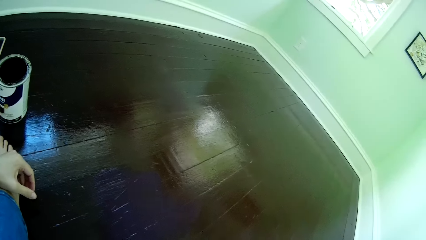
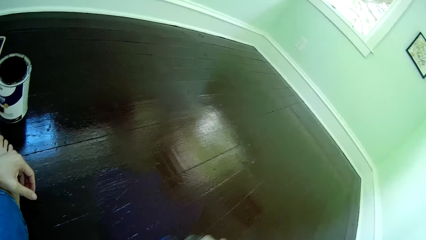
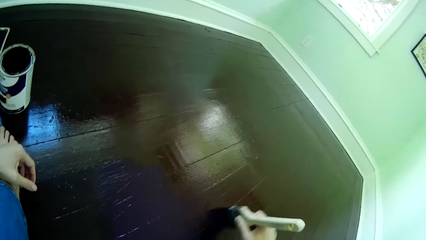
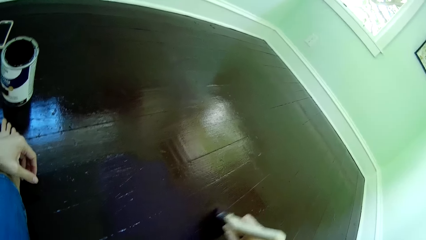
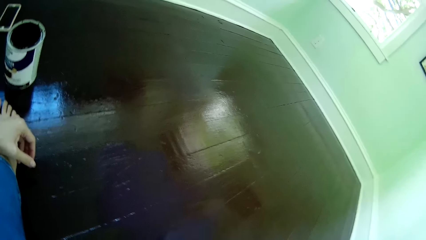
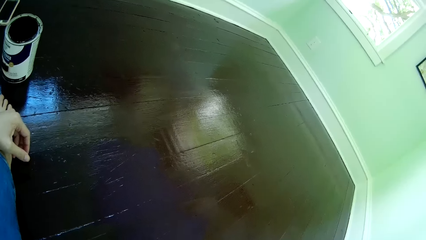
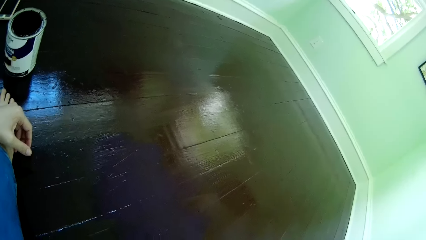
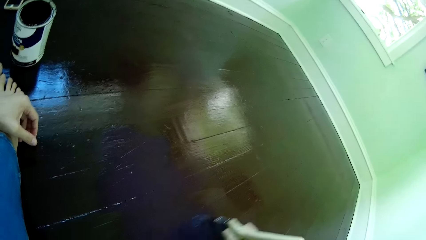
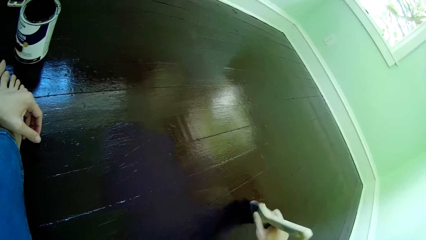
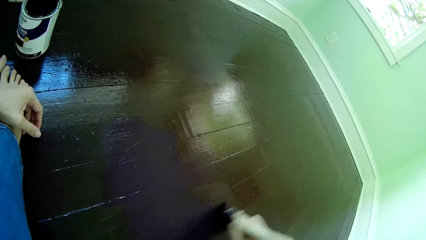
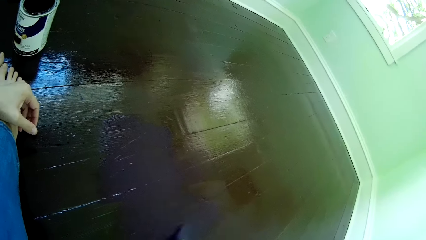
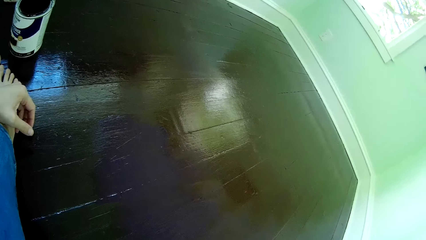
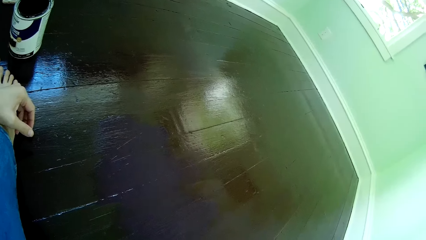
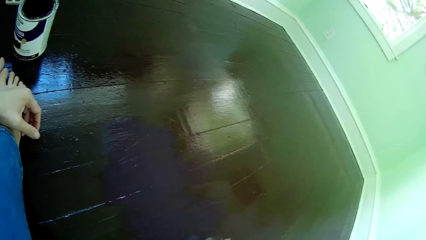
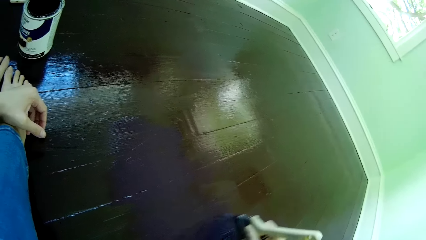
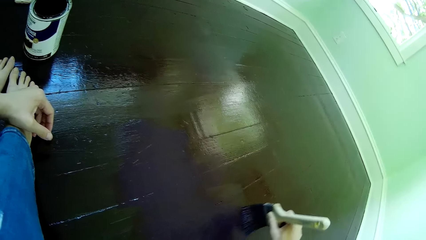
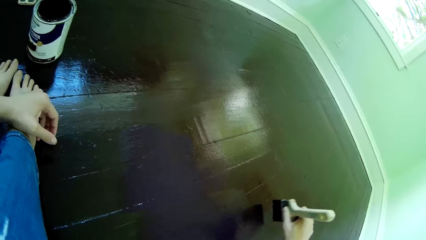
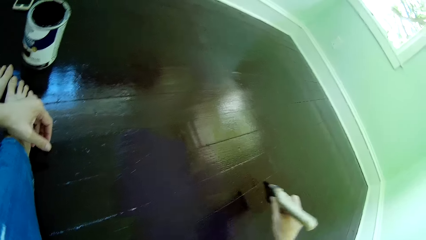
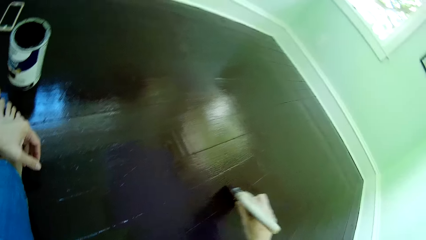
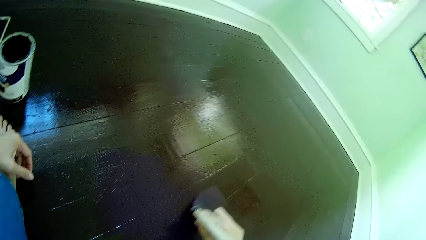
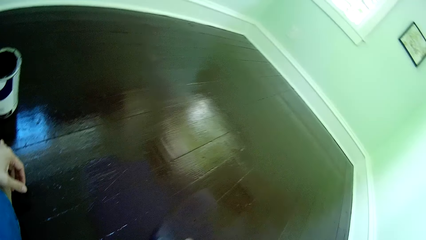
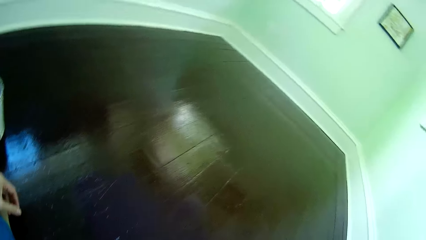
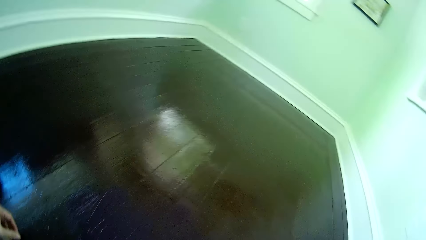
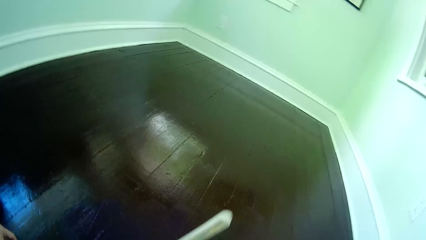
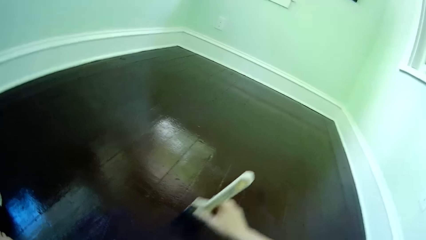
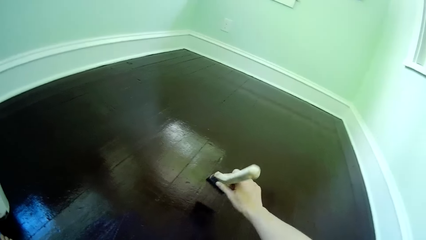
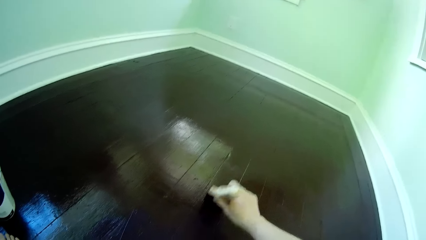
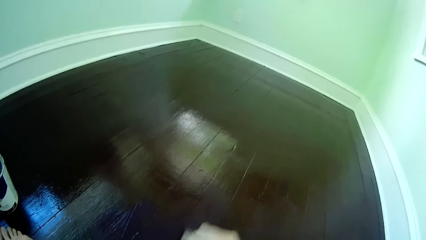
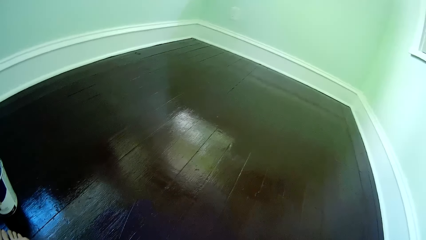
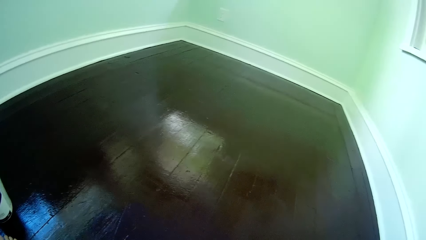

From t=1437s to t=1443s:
The camera wearer places her left hand on her legs.

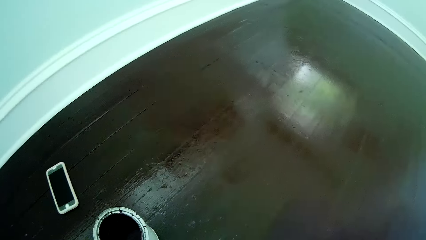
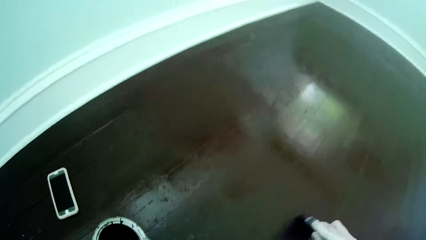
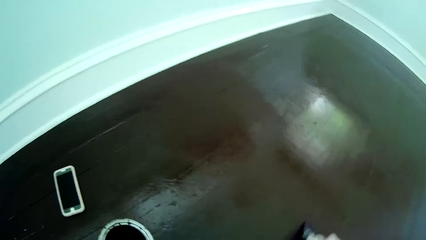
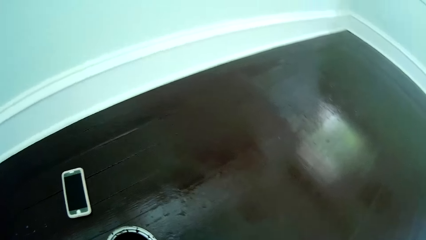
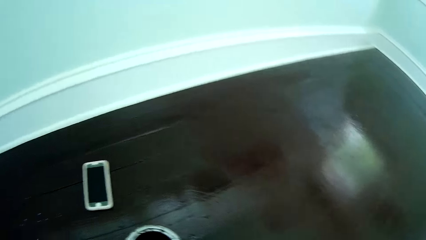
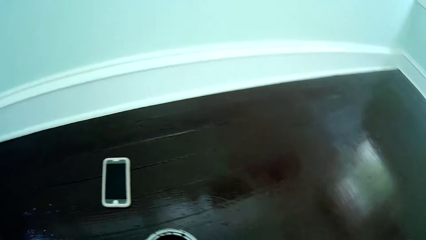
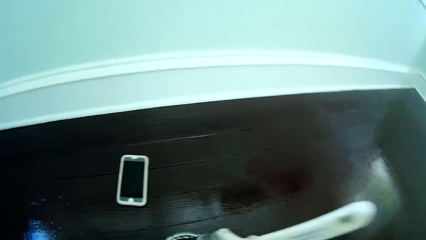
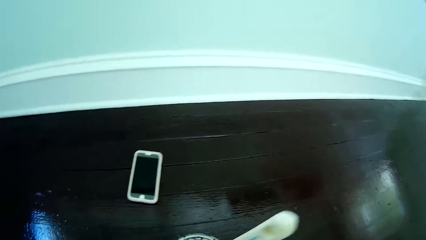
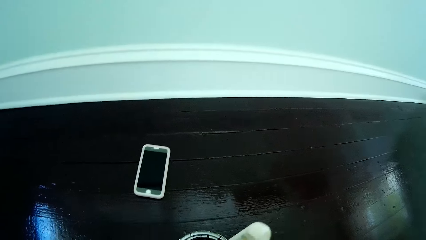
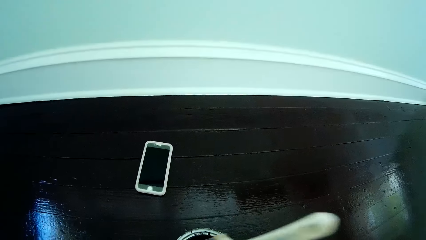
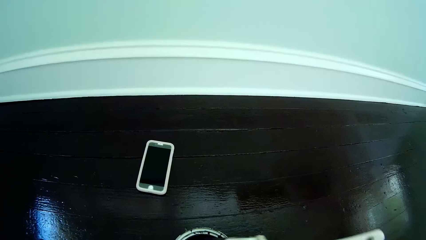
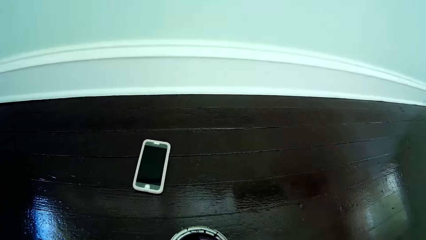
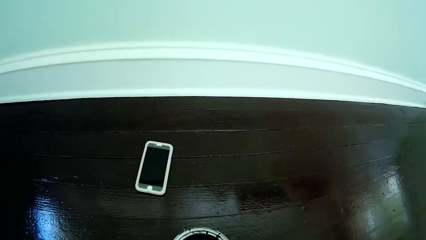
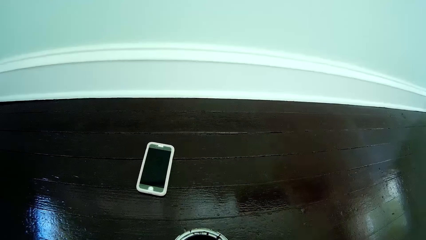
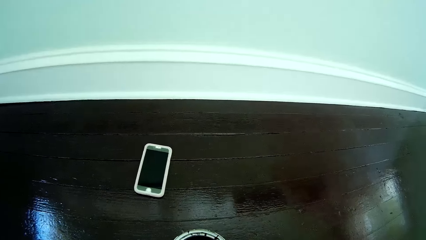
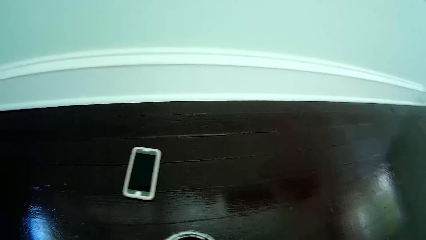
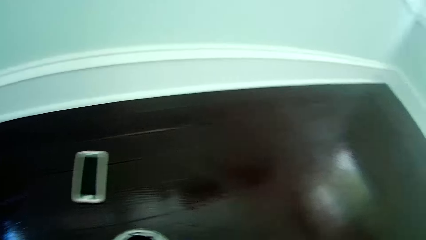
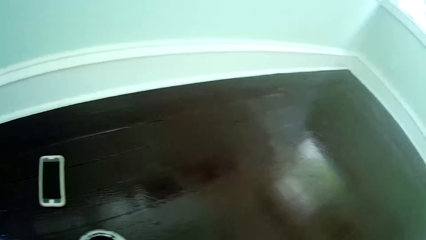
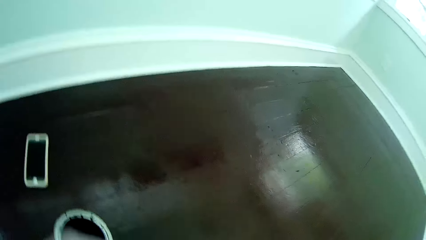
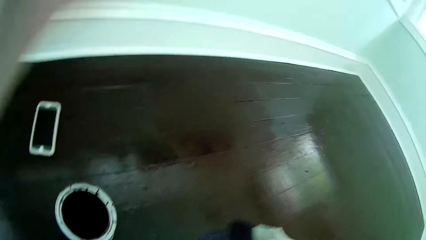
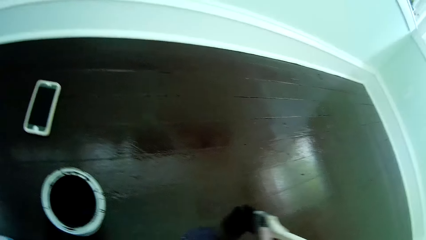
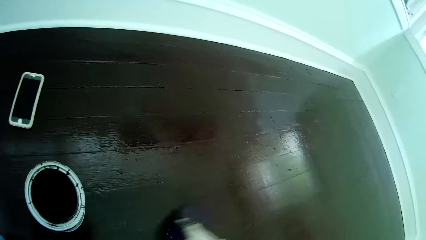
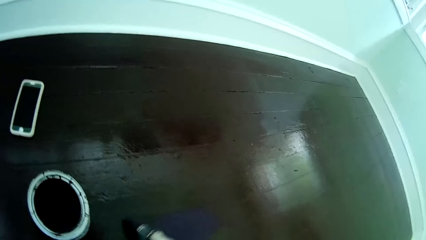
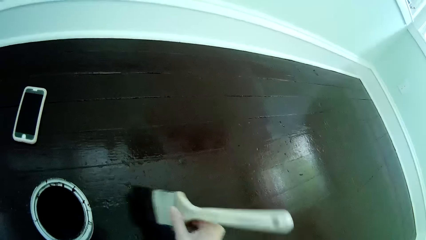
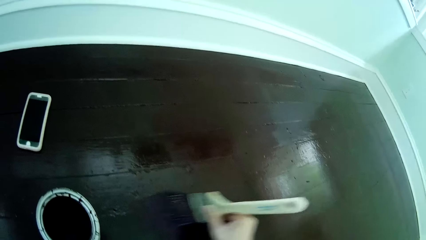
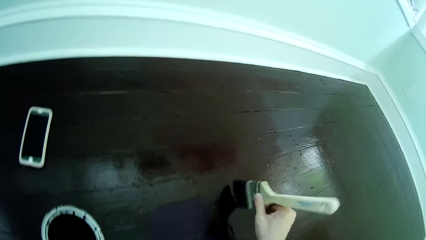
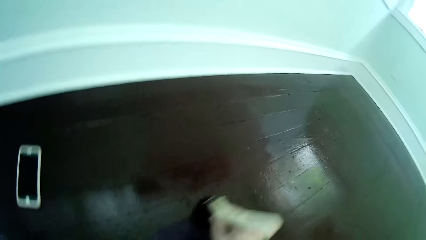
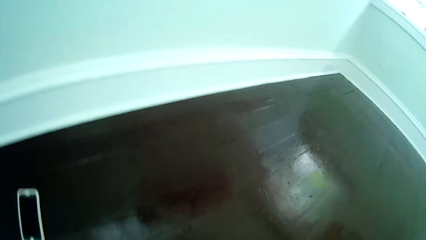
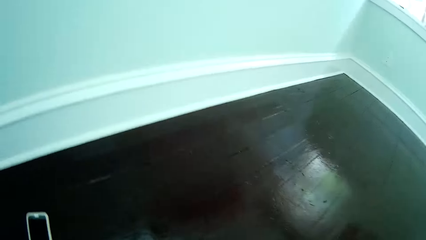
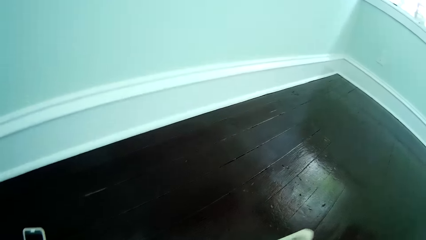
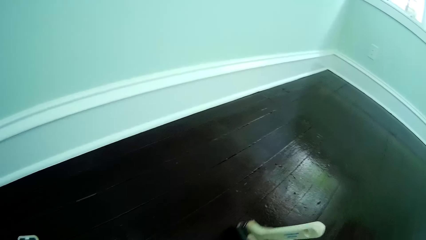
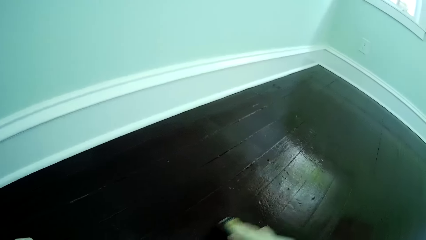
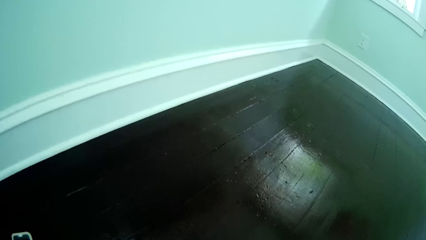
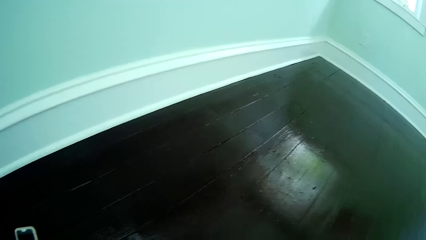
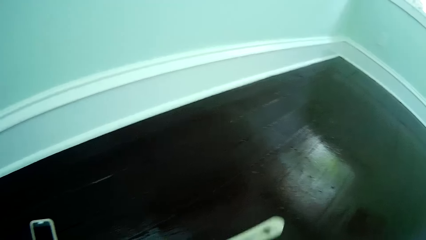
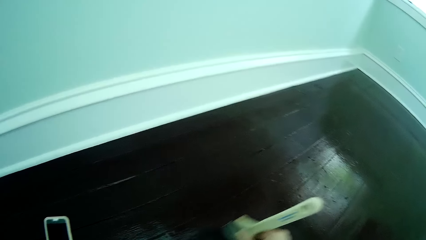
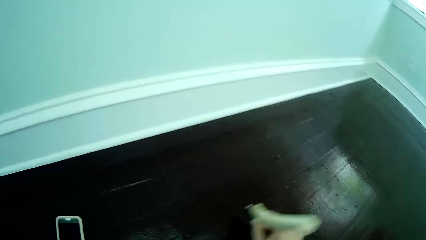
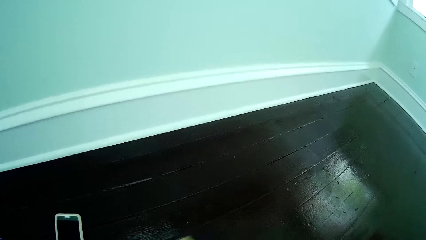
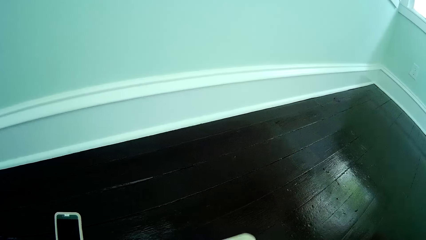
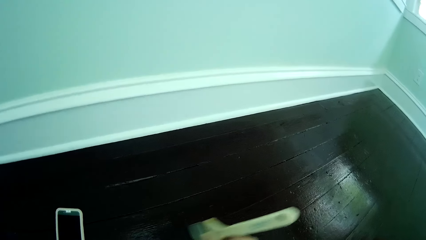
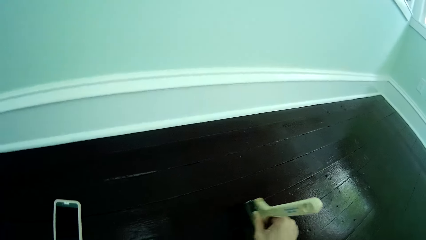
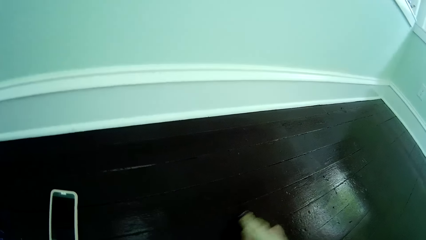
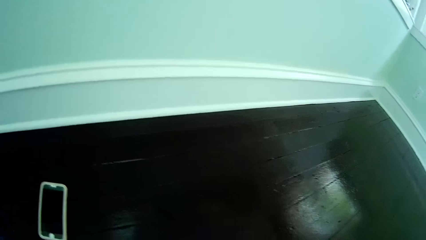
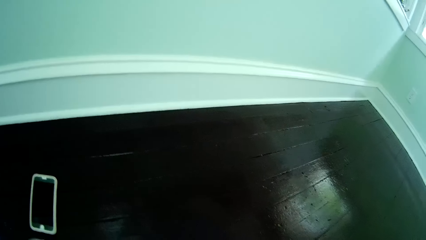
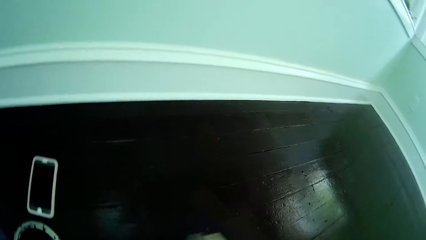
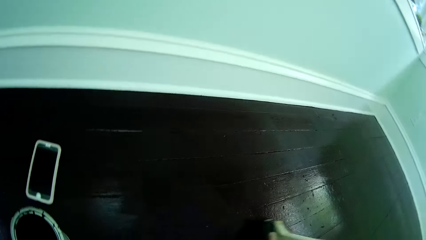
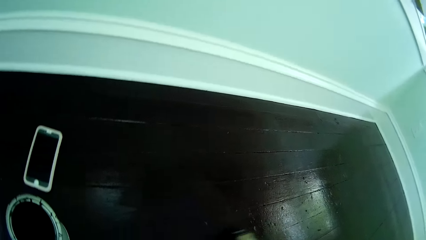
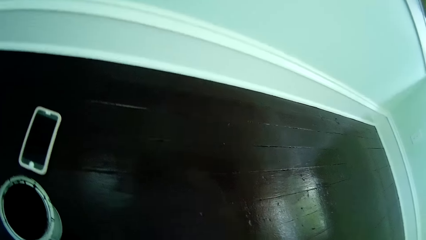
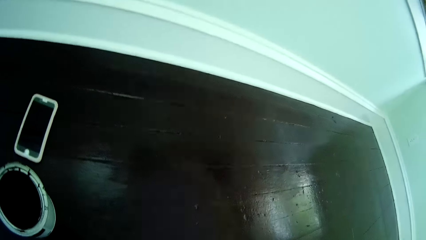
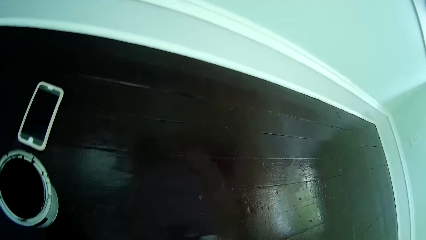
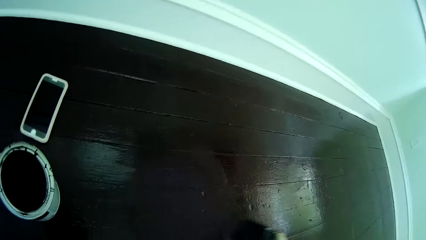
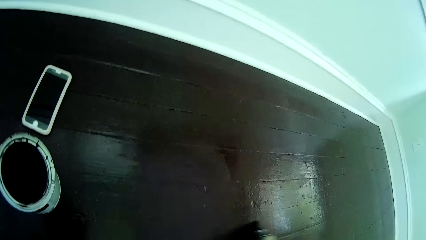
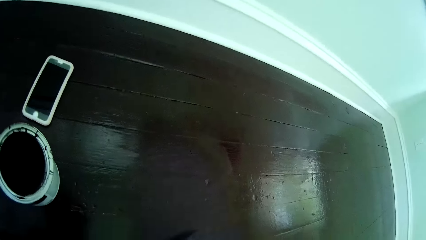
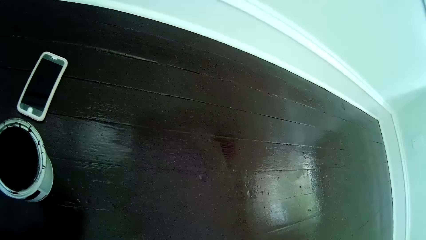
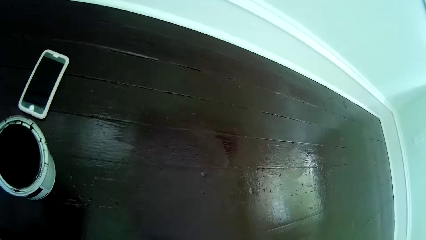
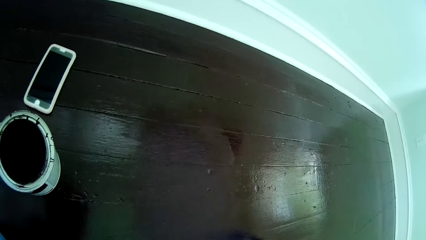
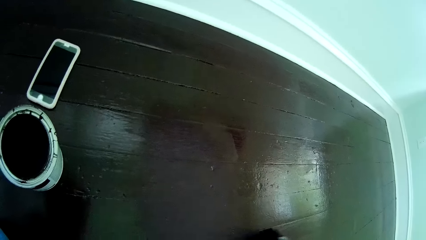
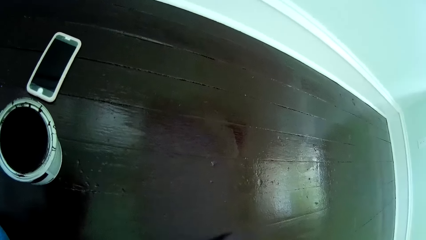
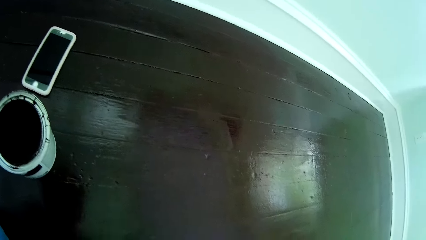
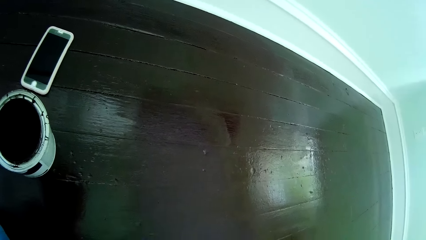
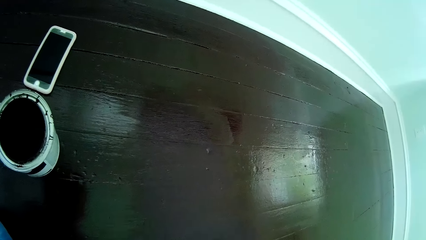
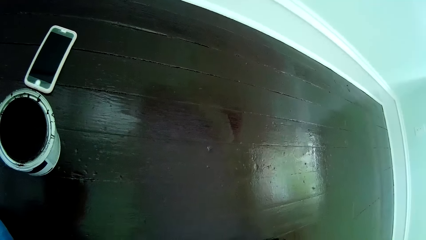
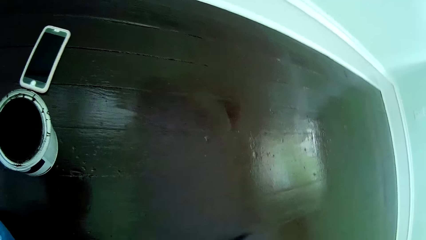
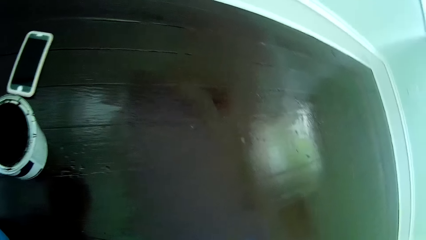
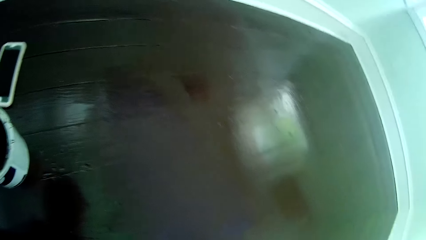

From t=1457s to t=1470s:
The camera wearer dips the brush into the bucket of paint on the floor with her right hand. She touches her head with her left hand. She applies paint on the floor. She drops her left hand.
